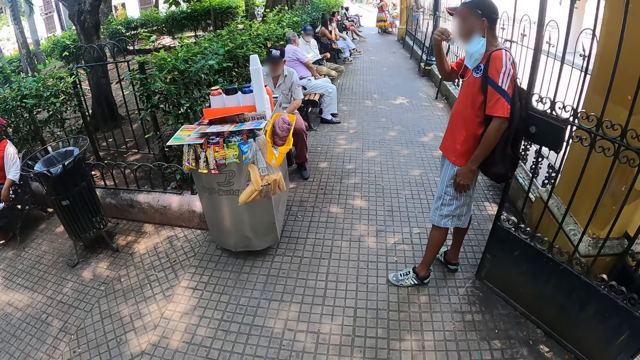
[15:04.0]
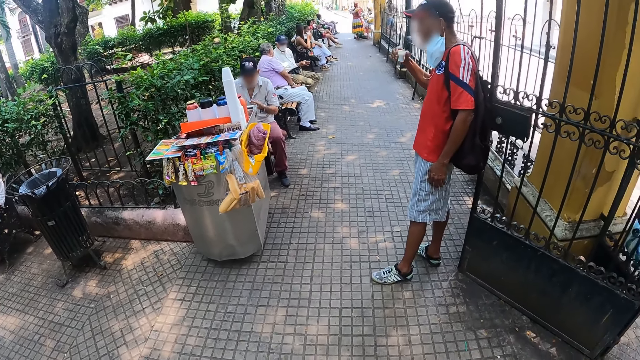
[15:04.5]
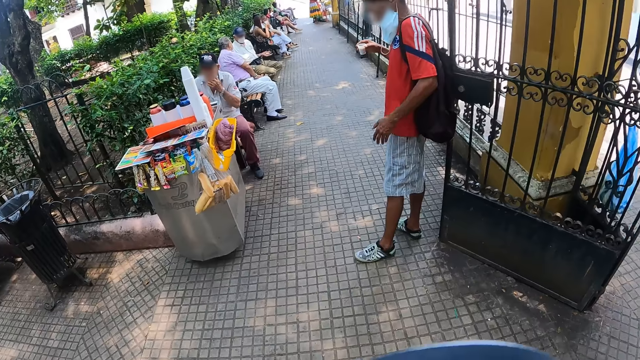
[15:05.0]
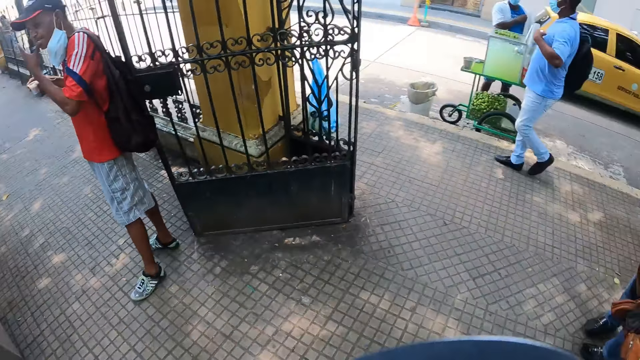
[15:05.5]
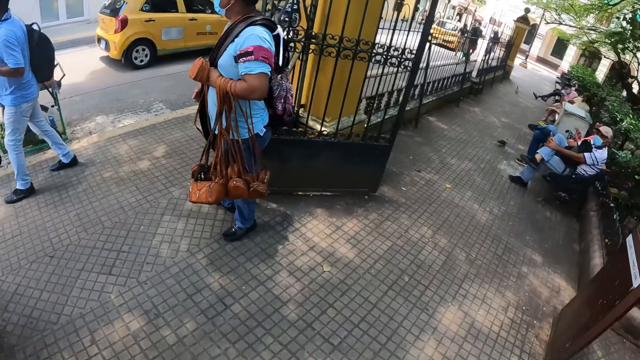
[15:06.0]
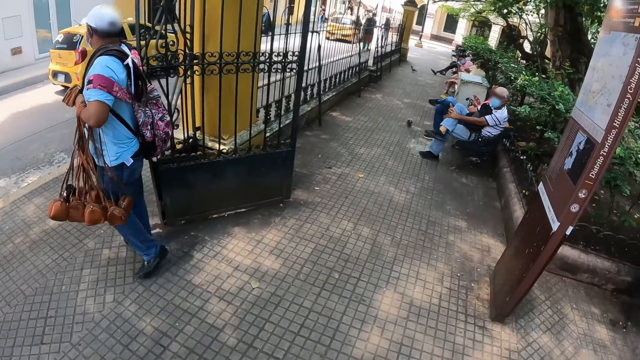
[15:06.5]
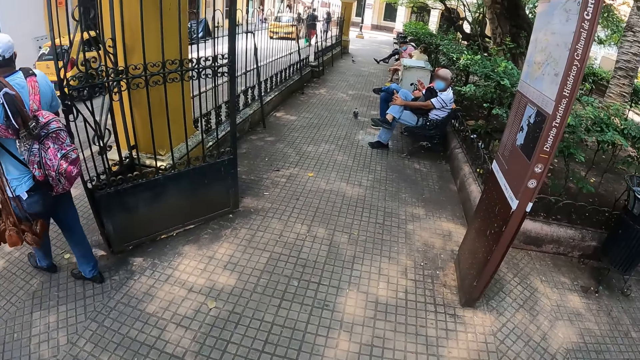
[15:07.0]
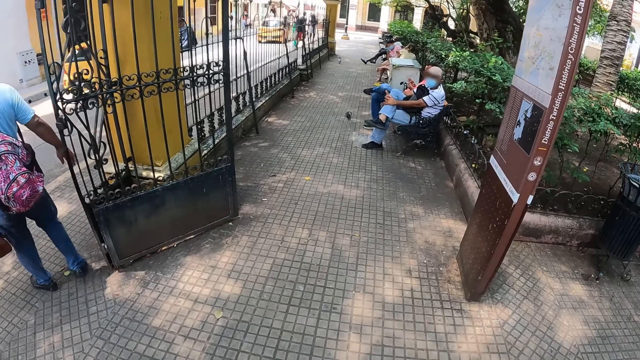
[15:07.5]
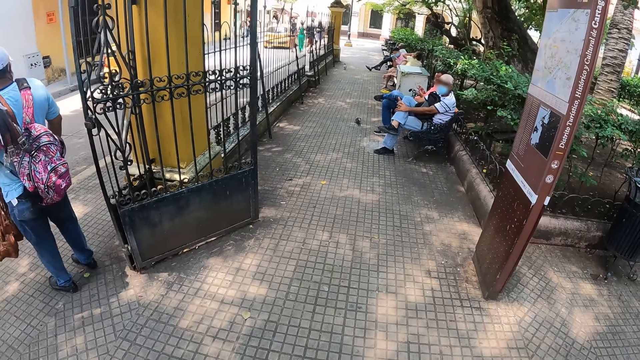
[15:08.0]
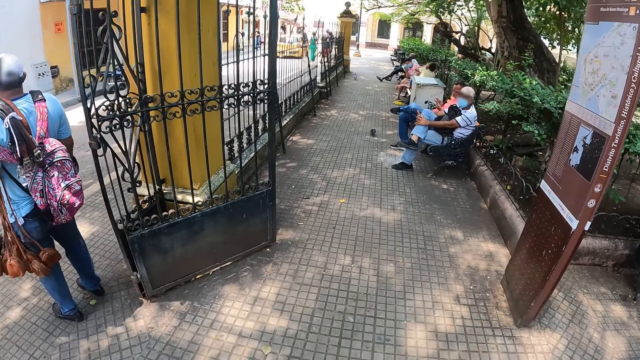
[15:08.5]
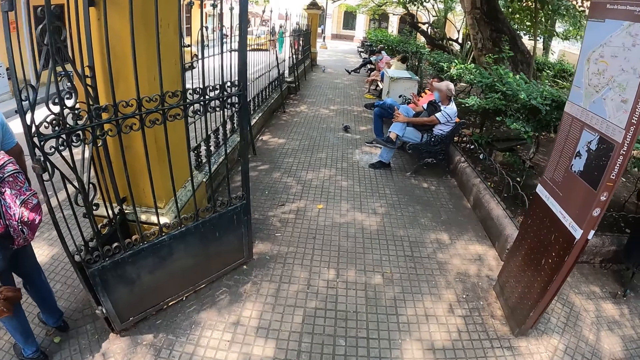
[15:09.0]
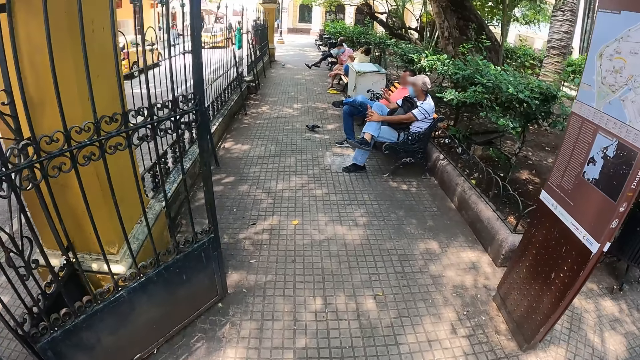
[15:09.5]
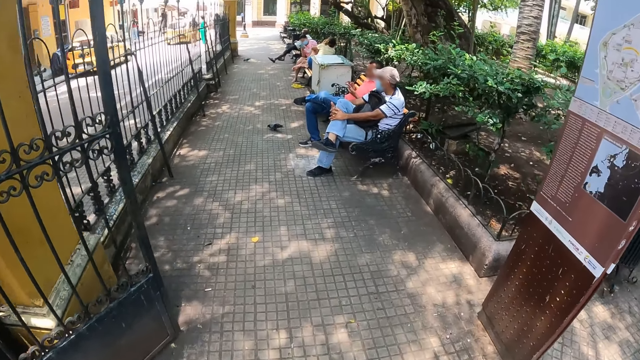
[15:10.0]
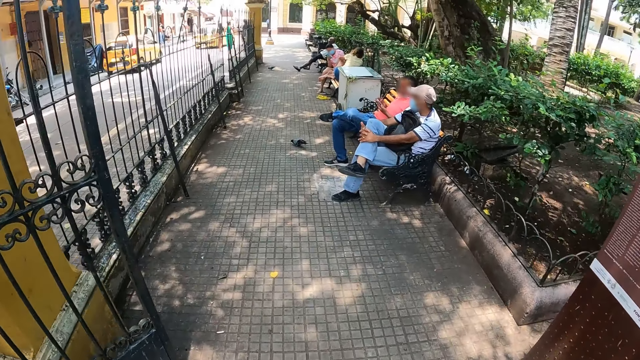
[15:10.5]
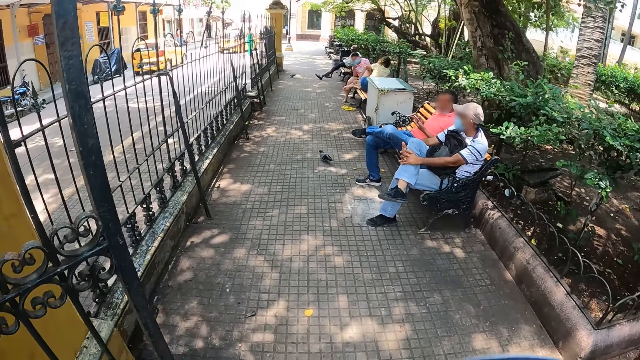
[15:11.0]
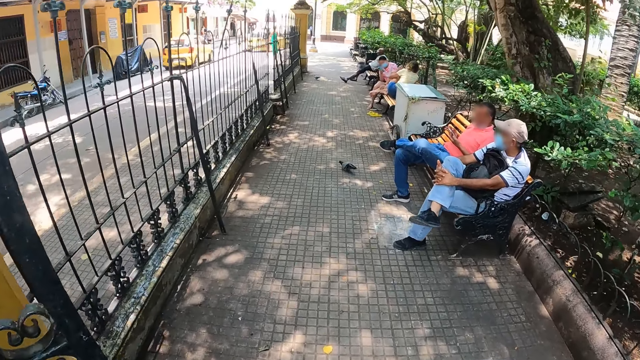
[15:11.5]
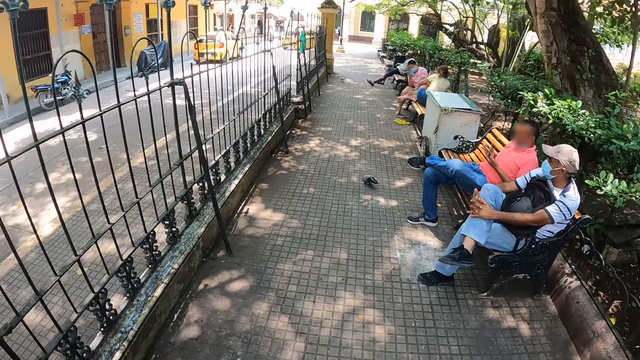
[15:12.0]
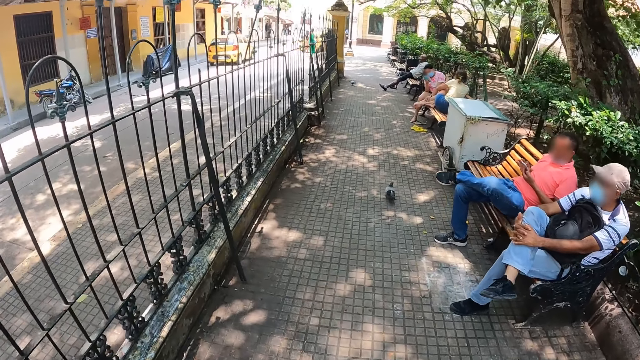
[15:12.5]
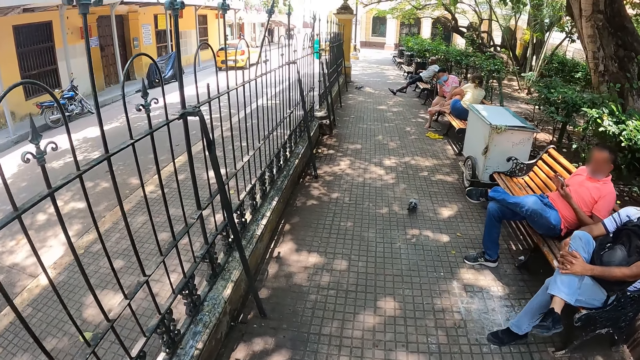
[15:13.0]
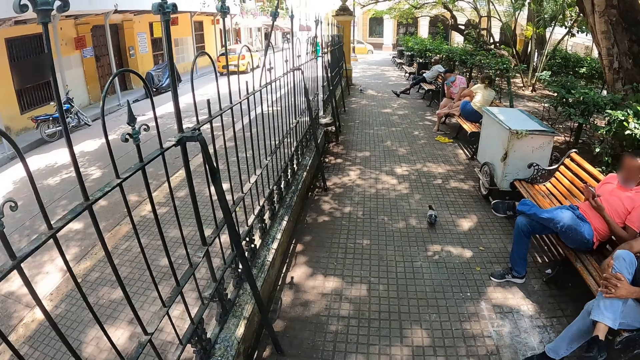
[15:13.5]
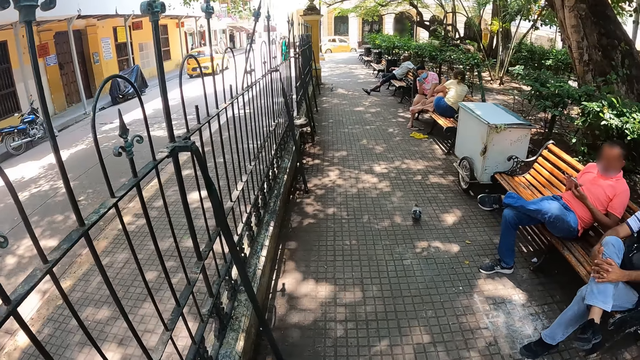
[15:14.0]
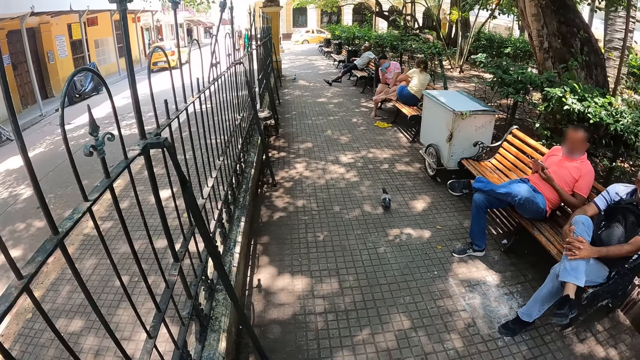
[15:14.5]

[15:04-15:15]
The camera wearer looks around. They walk.

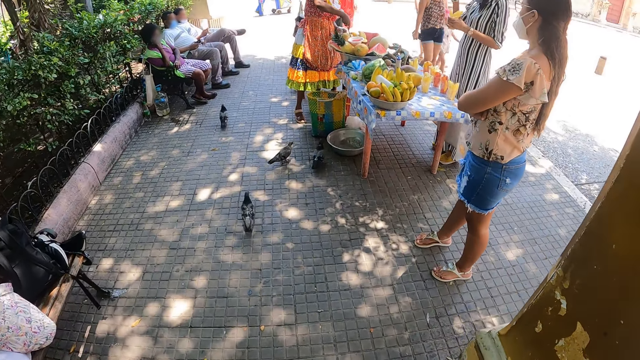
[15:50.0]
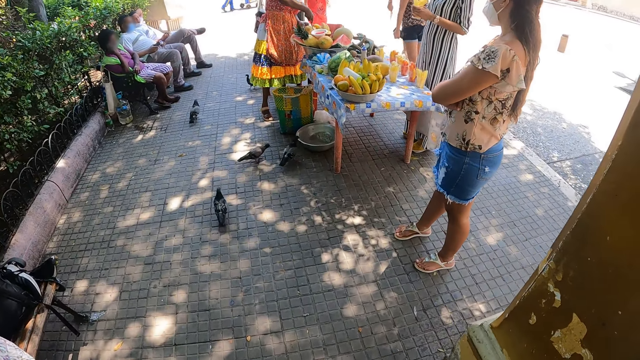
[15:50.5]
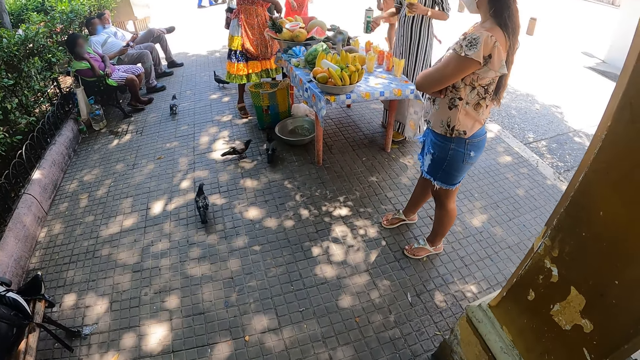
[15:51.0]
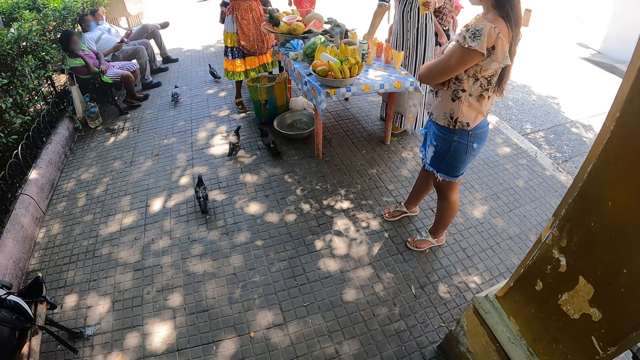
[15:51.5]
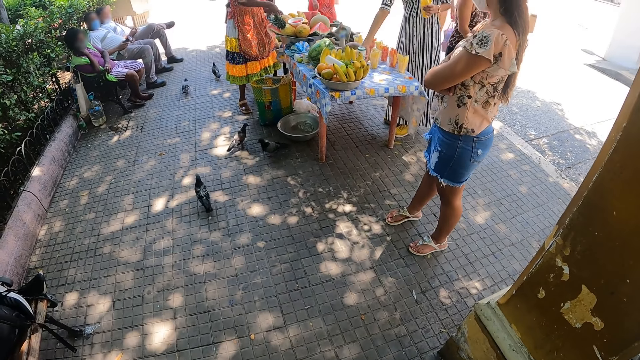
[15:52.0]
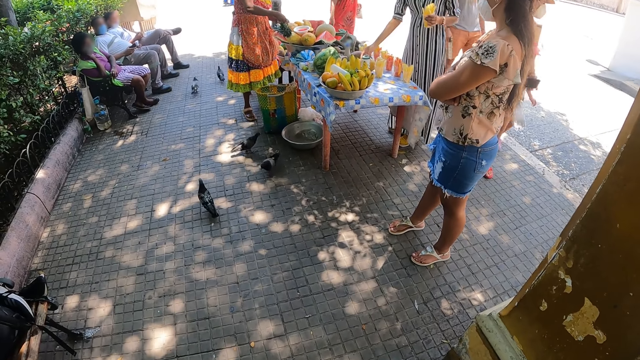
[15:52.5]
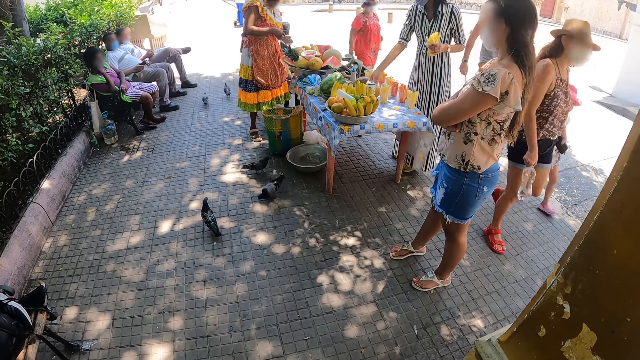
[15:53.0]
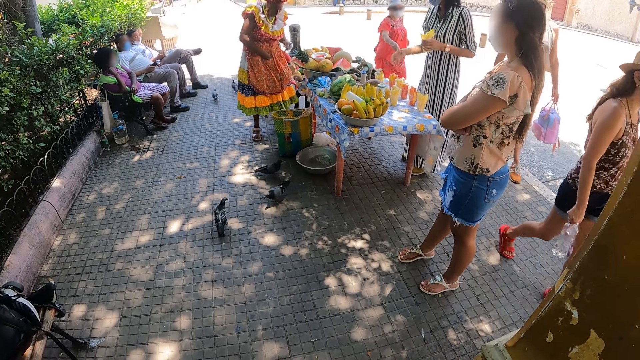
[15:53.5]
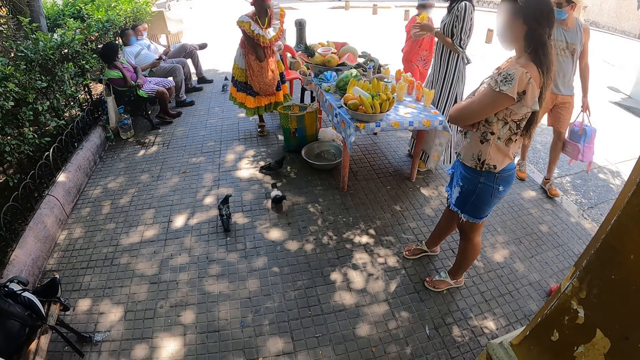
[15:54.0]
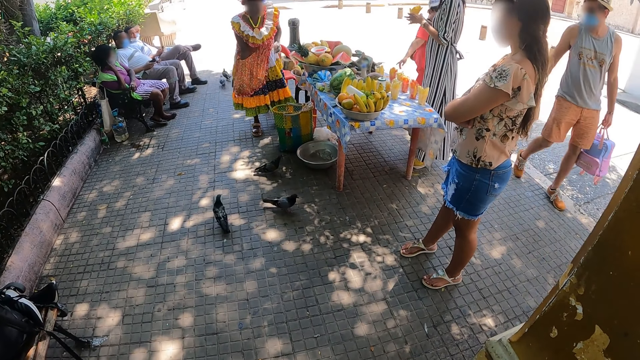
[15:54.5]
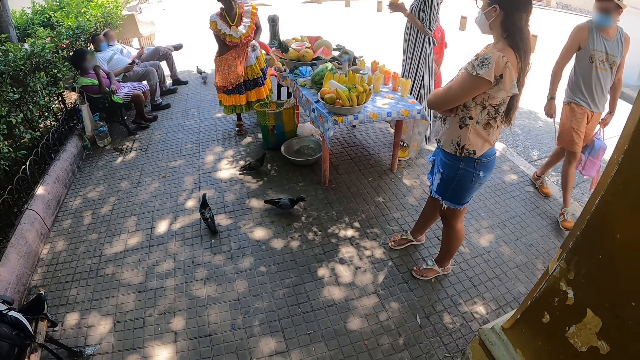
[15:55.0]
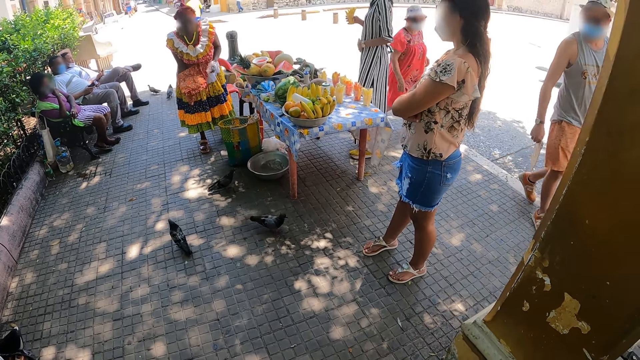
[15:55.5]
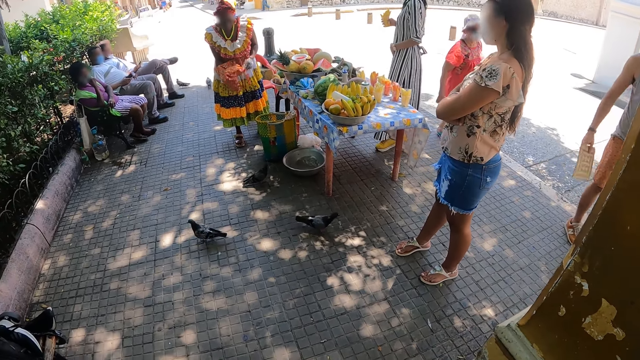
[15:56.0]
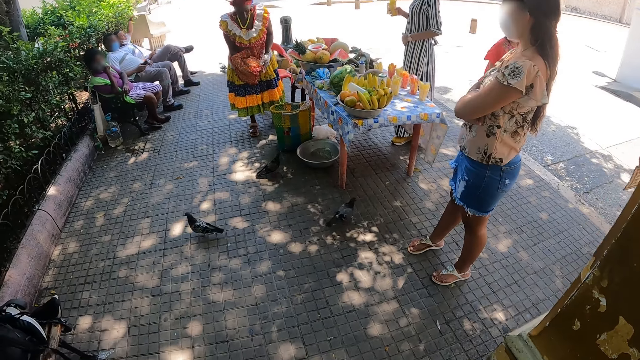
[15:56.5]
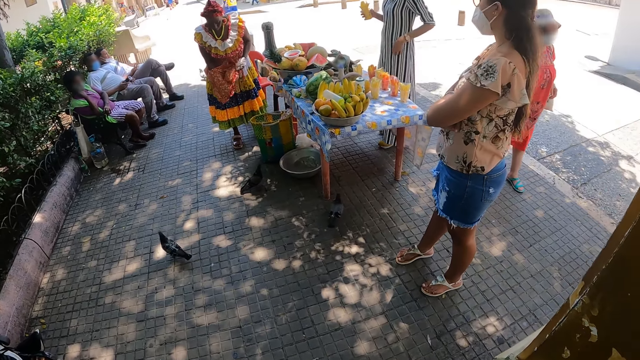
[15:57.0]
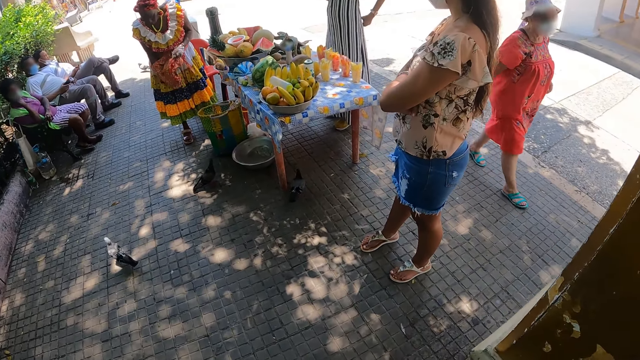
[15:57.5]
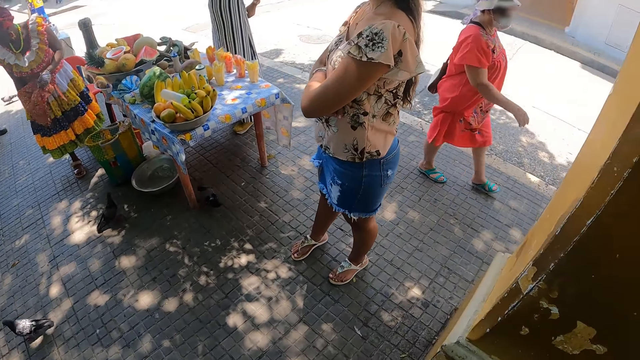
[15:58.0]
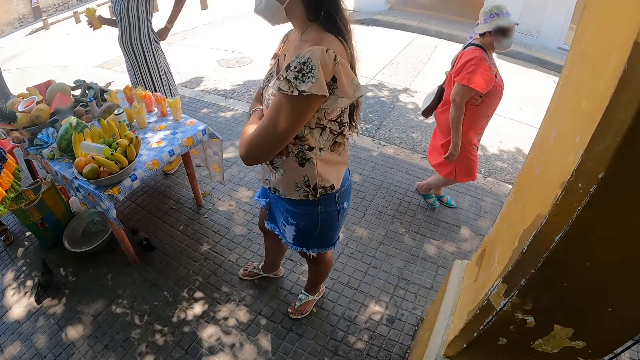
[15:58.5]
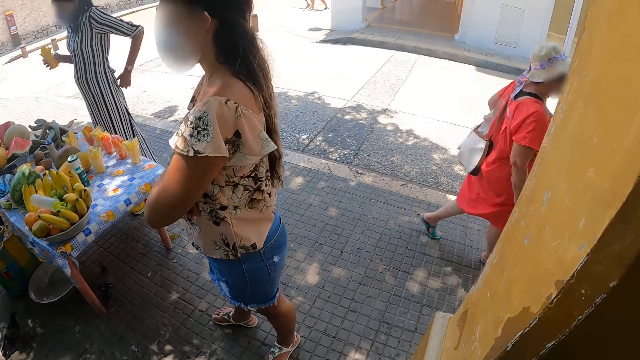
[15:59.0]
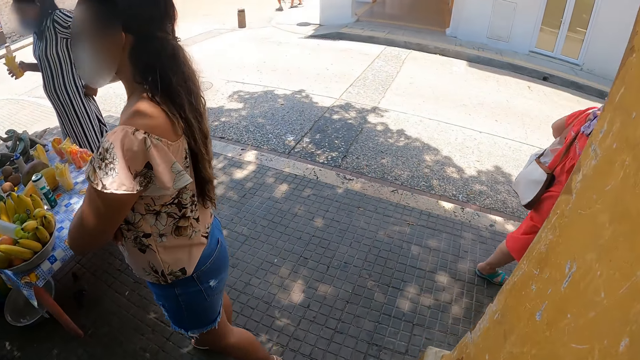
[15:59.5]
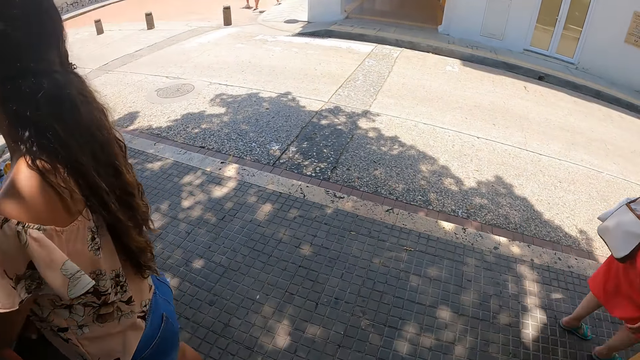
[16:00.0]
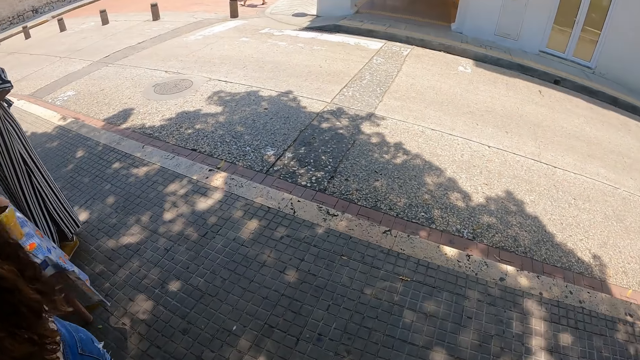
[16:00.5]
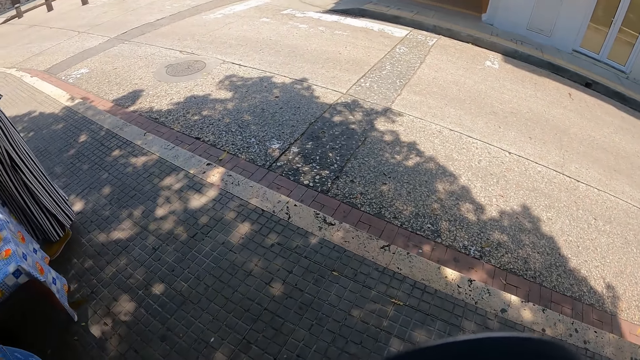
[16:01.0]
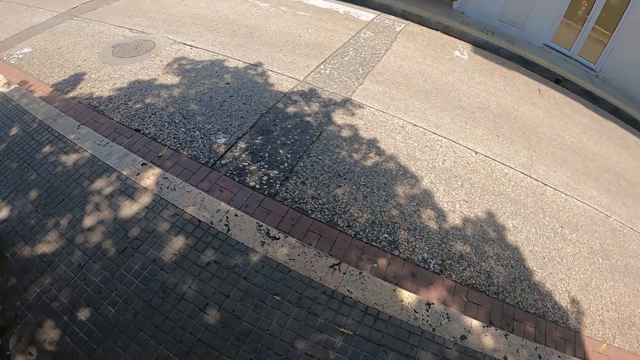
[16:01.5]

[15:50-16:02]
The camera wearer stands on a park. They look around. They walk around the park.
